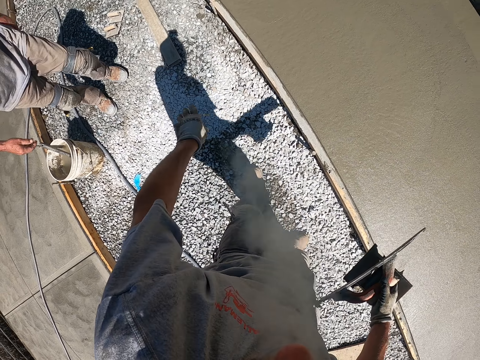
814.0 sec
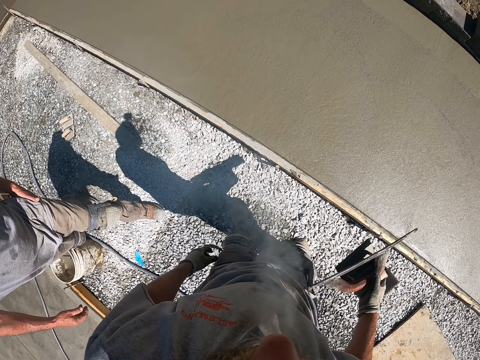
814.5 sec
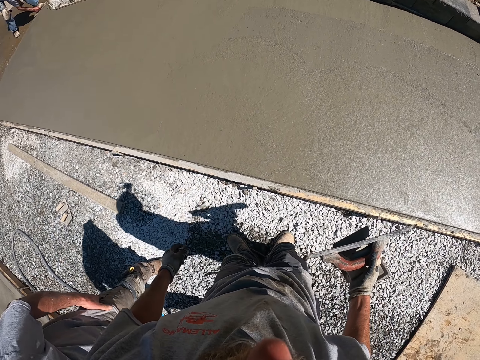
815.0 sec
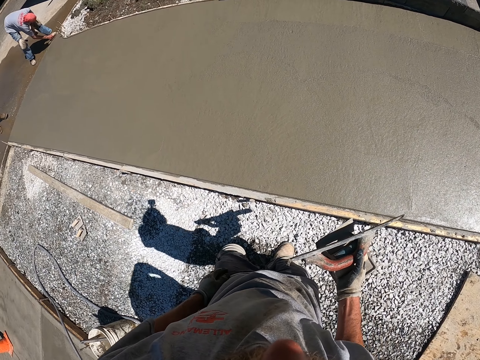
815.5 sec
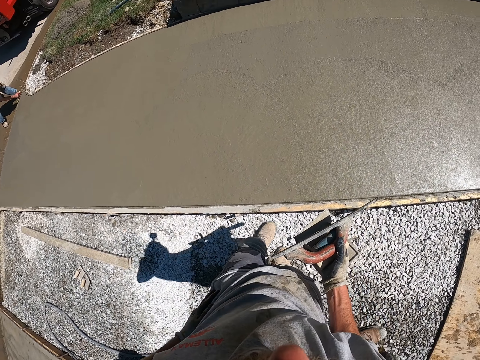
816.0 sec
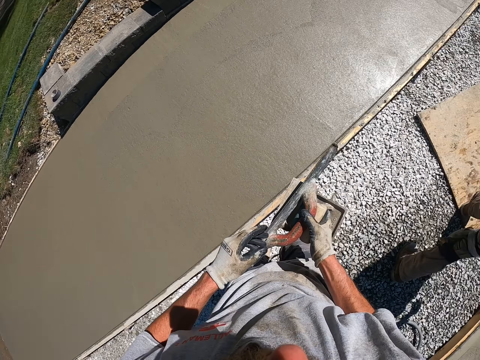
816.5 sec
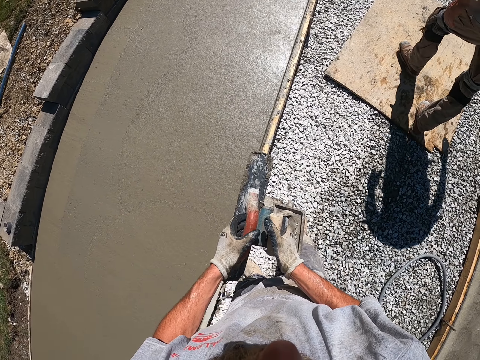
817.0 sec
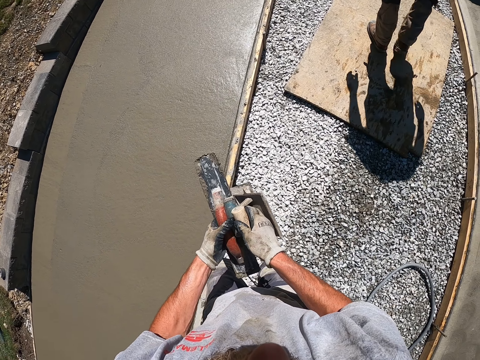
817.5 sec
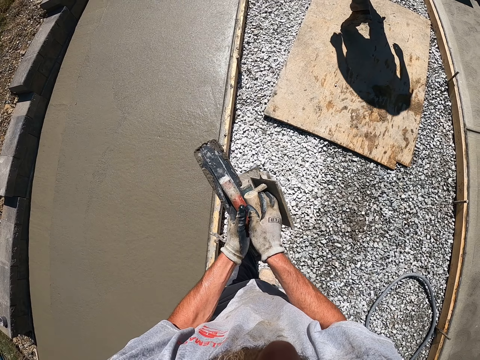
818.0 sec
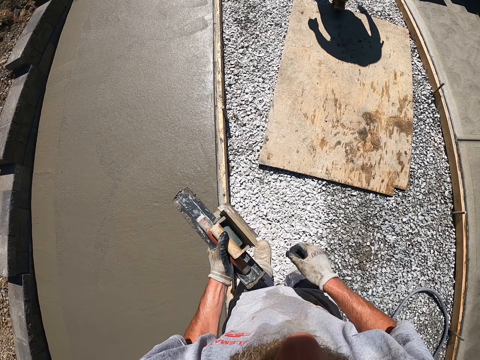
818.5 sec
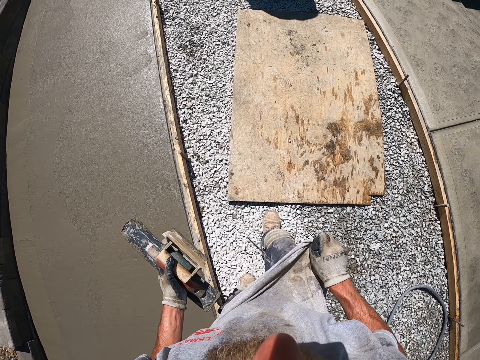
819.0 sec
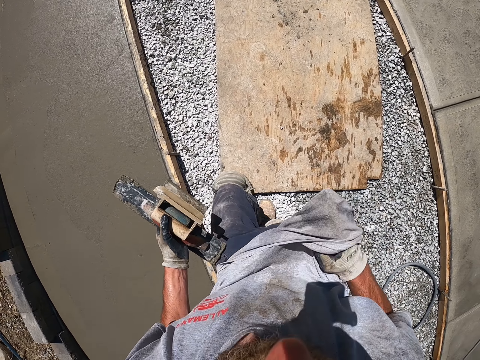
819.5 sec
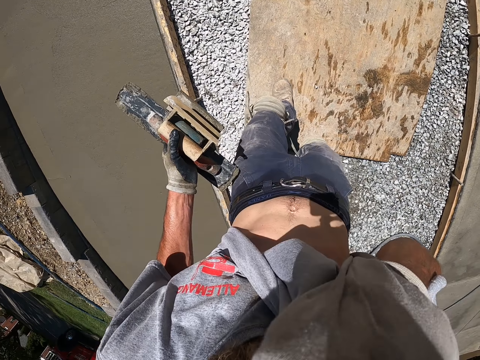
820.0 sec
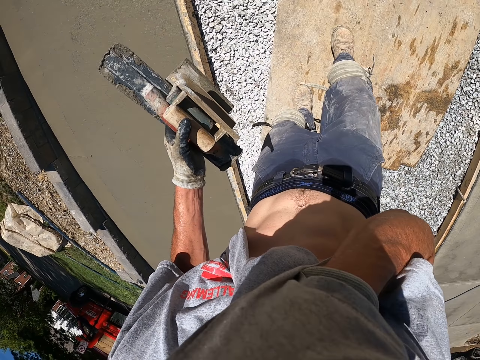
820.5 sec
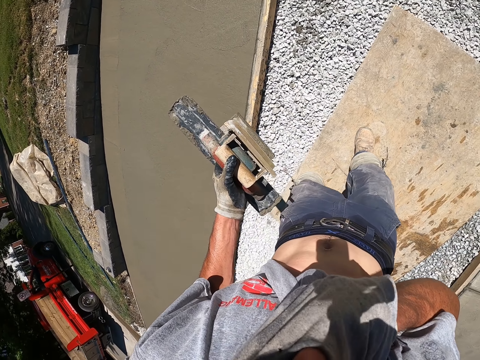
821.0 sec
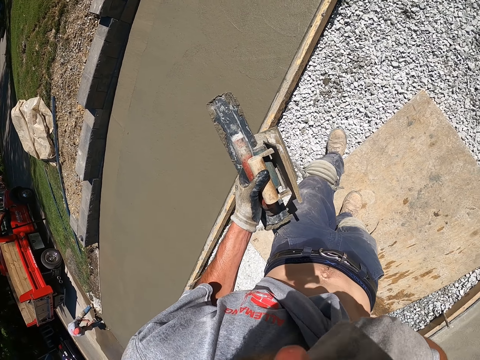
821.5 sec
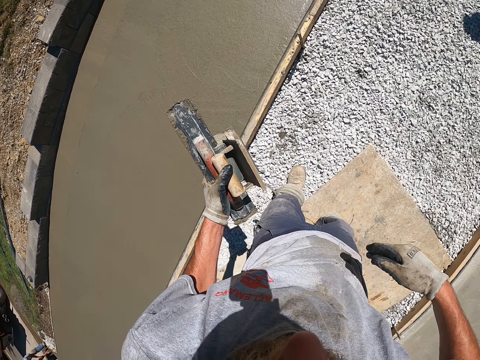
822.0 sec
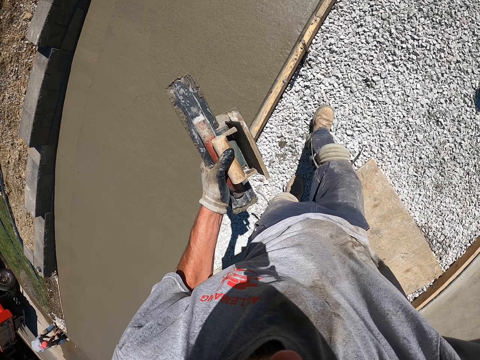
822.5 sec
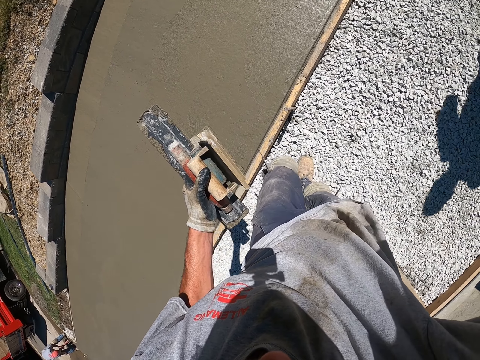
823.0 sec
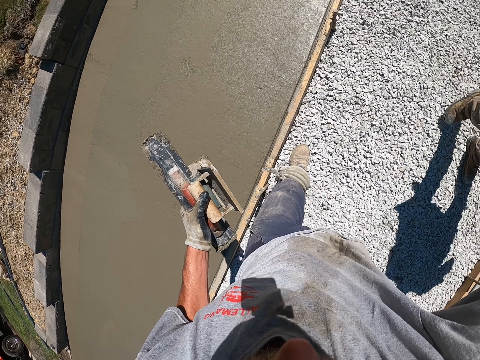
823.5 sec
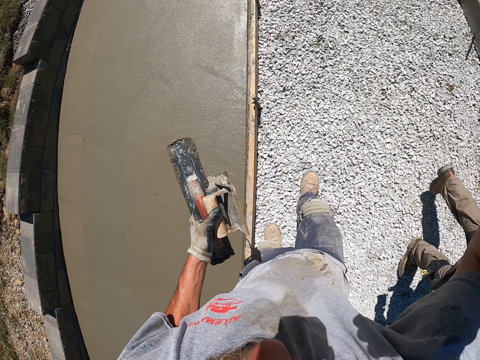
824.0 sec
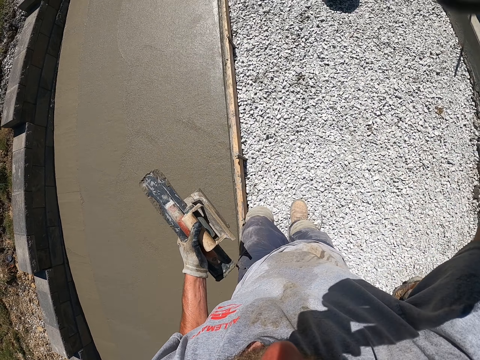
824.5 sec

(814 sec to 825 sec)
The camera wearer removes the cigarette from the mouth. He throws the cigarette. He walks around the construction site. He wipes his face with his t-shirt. He walks around the construction site.
